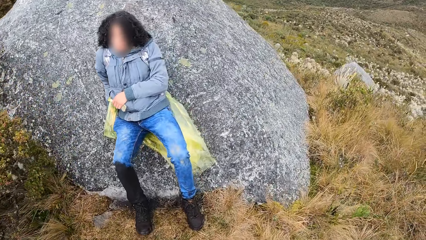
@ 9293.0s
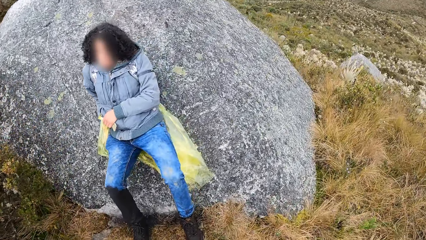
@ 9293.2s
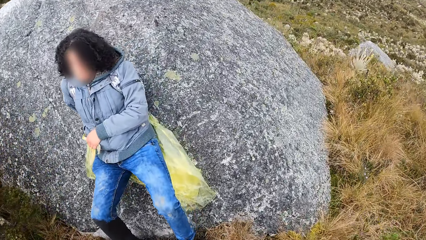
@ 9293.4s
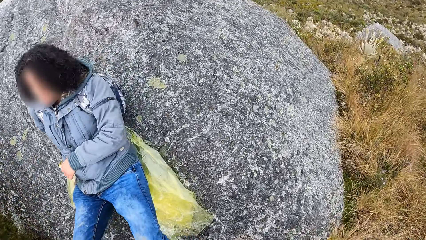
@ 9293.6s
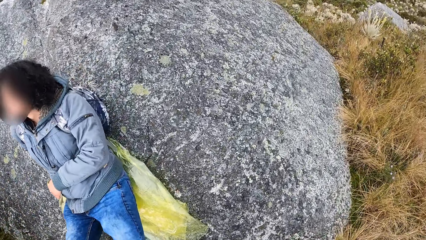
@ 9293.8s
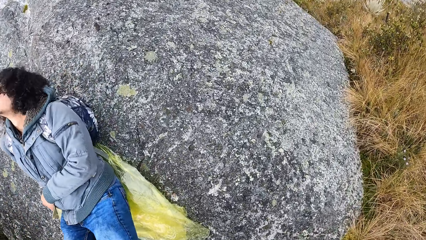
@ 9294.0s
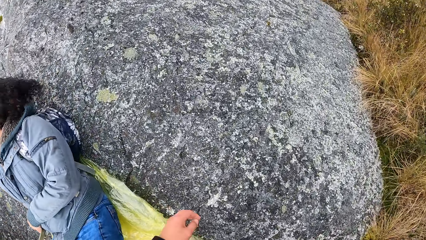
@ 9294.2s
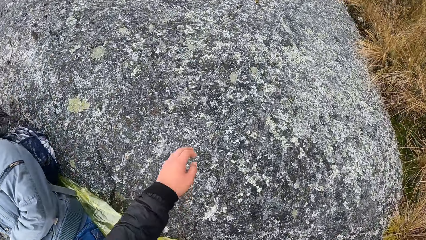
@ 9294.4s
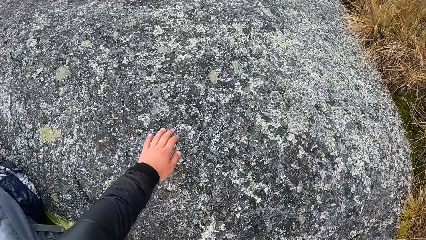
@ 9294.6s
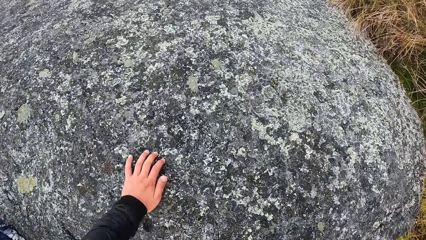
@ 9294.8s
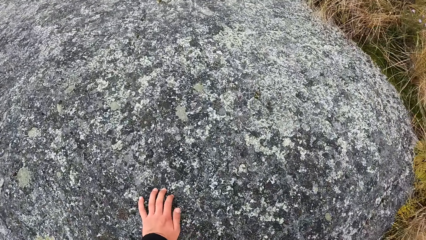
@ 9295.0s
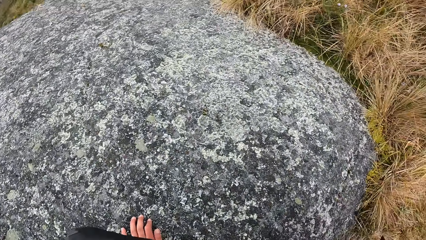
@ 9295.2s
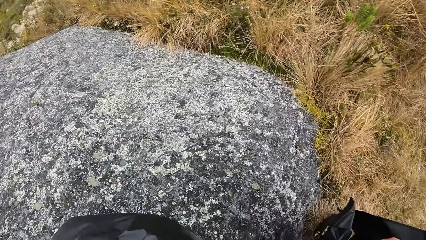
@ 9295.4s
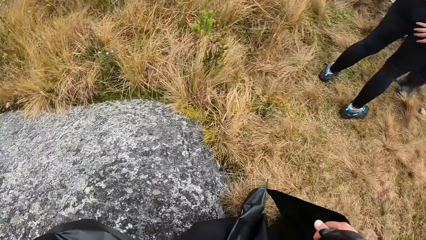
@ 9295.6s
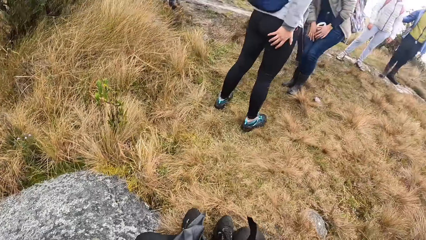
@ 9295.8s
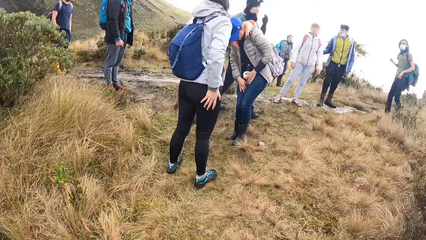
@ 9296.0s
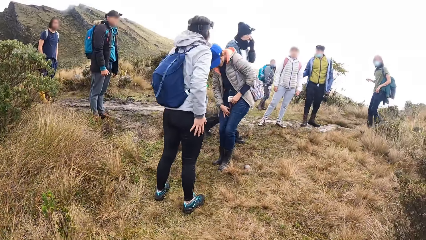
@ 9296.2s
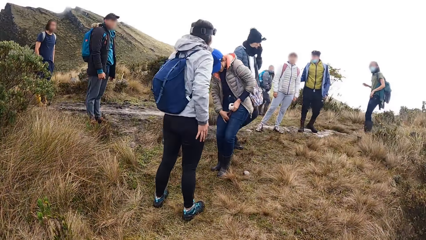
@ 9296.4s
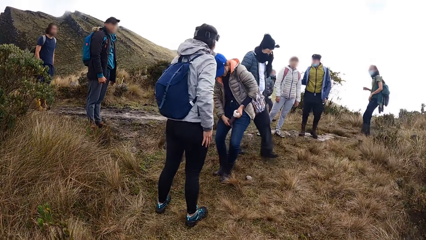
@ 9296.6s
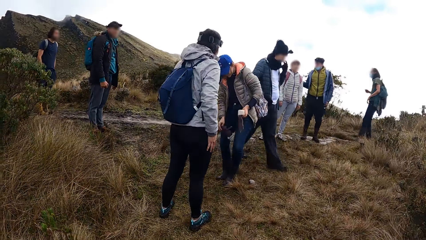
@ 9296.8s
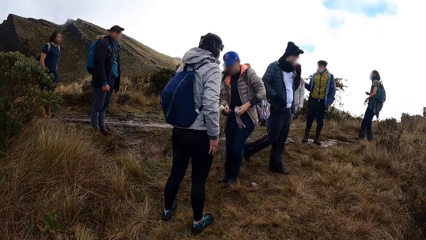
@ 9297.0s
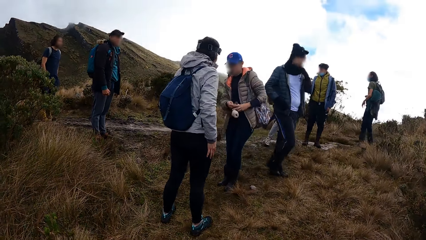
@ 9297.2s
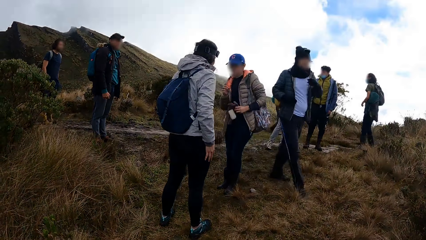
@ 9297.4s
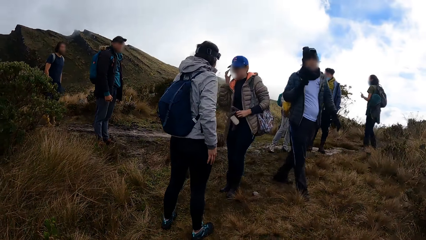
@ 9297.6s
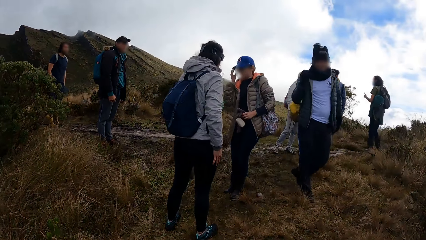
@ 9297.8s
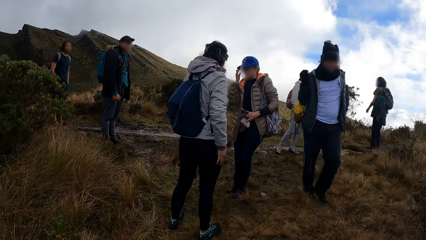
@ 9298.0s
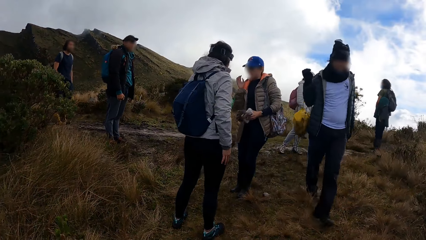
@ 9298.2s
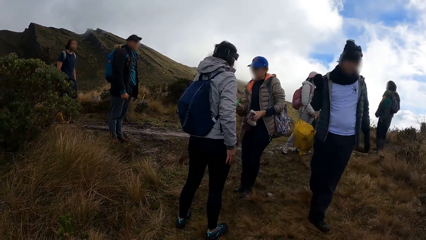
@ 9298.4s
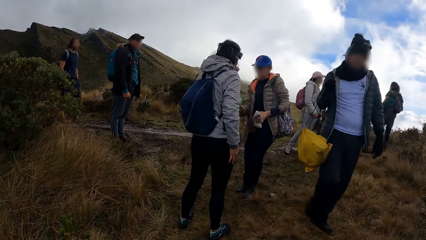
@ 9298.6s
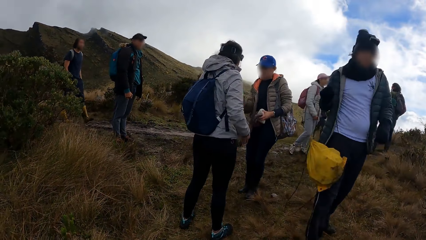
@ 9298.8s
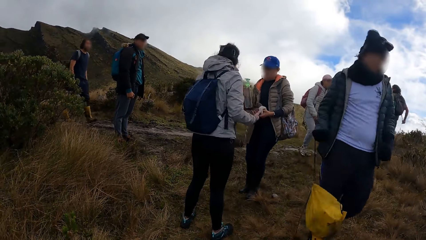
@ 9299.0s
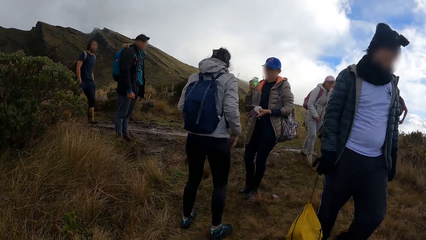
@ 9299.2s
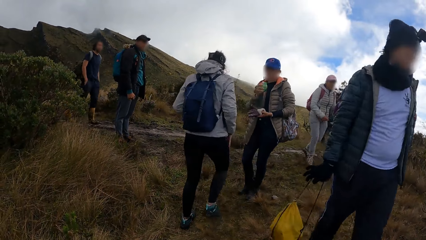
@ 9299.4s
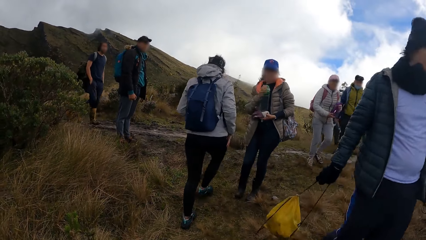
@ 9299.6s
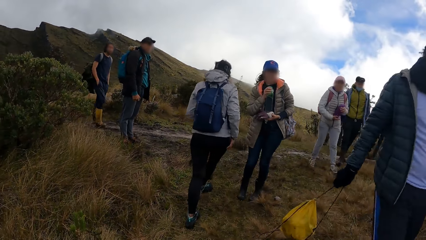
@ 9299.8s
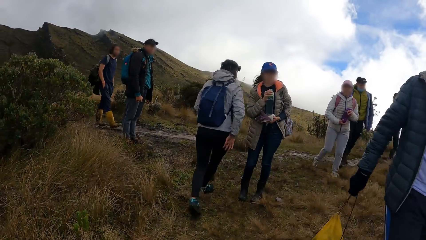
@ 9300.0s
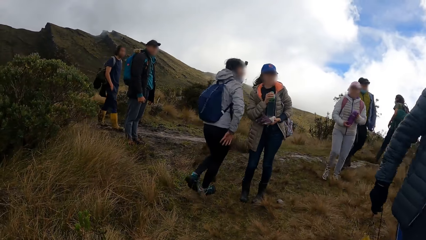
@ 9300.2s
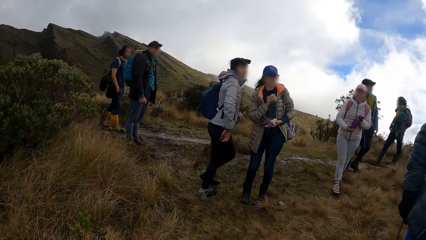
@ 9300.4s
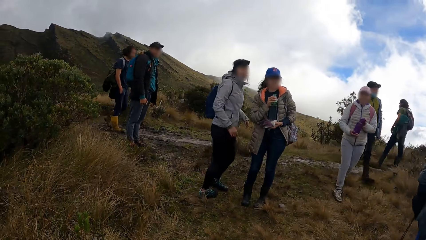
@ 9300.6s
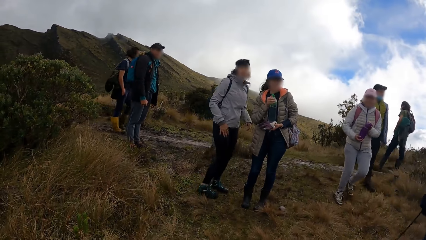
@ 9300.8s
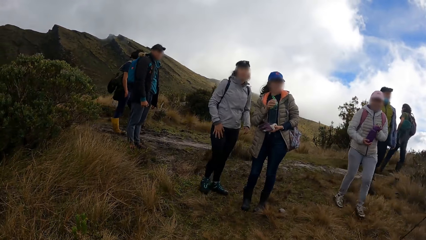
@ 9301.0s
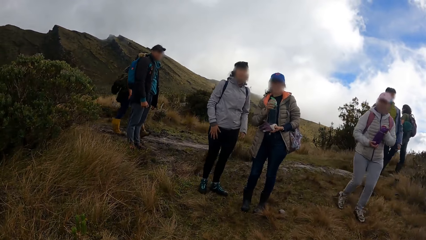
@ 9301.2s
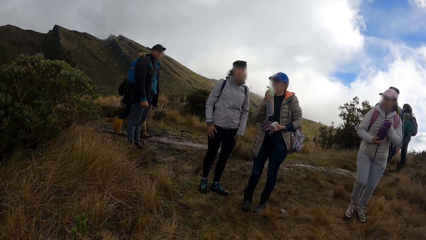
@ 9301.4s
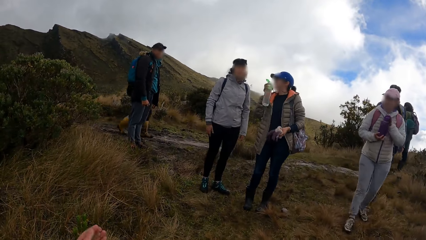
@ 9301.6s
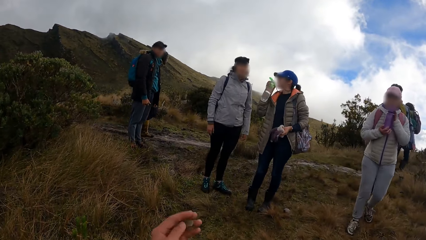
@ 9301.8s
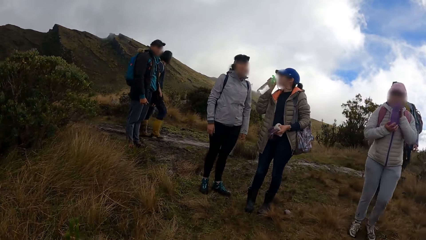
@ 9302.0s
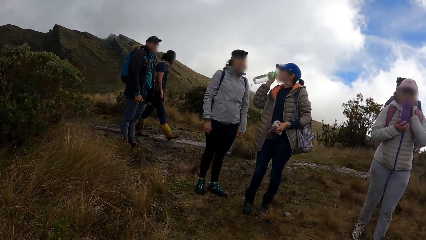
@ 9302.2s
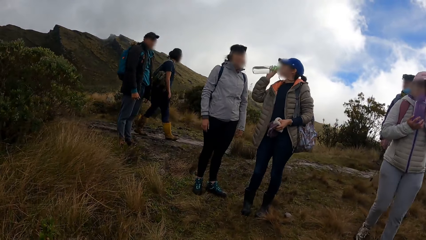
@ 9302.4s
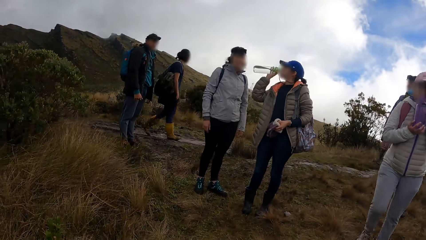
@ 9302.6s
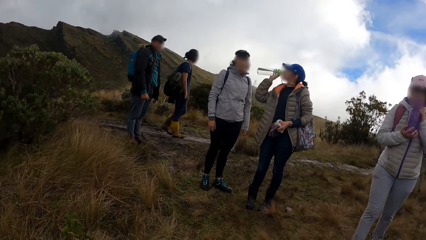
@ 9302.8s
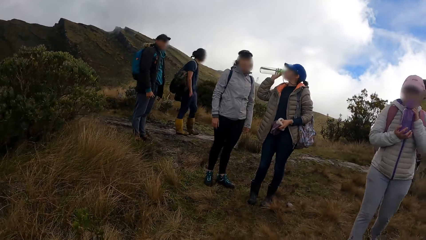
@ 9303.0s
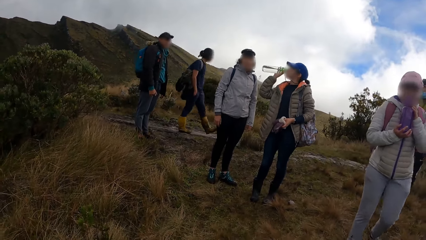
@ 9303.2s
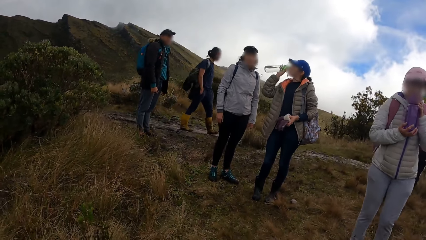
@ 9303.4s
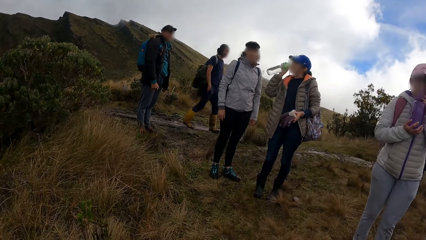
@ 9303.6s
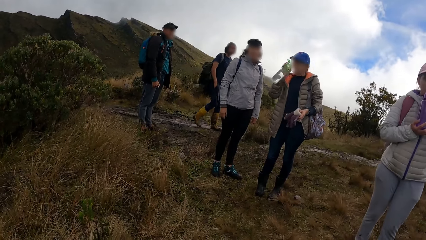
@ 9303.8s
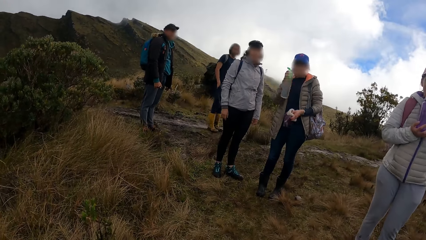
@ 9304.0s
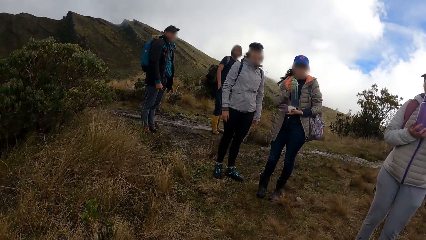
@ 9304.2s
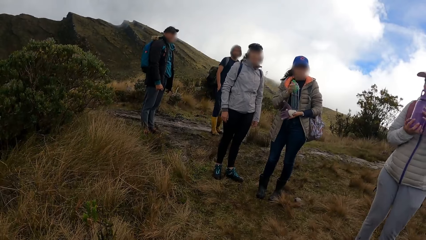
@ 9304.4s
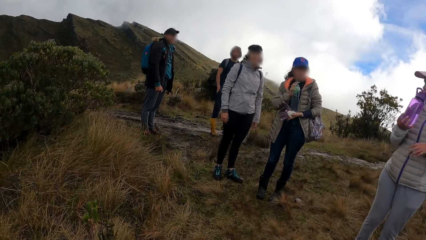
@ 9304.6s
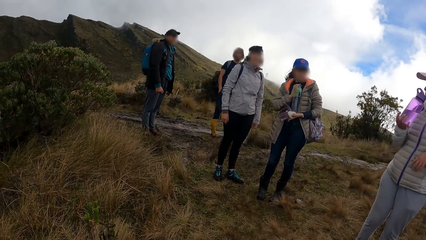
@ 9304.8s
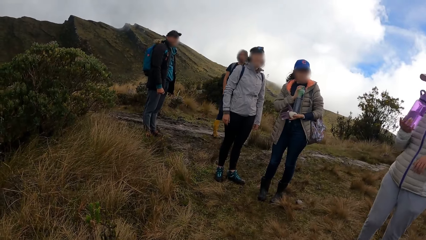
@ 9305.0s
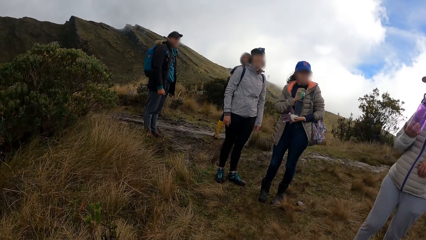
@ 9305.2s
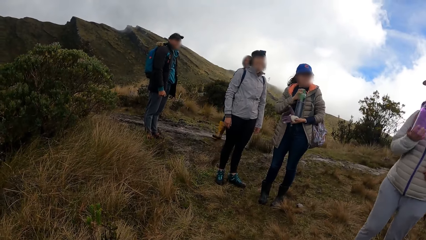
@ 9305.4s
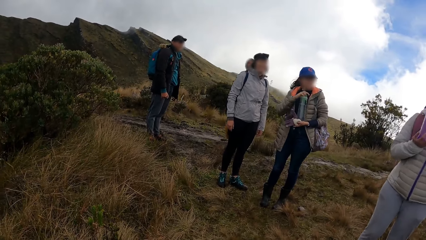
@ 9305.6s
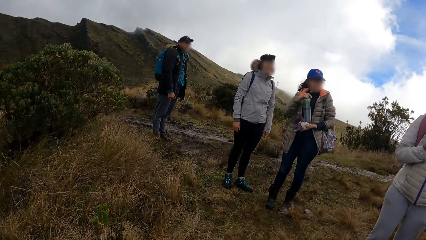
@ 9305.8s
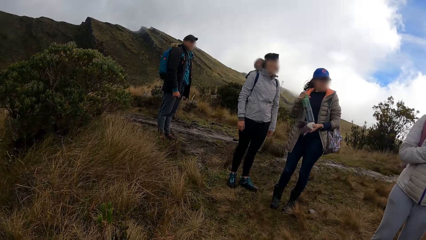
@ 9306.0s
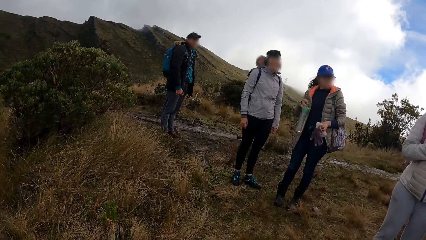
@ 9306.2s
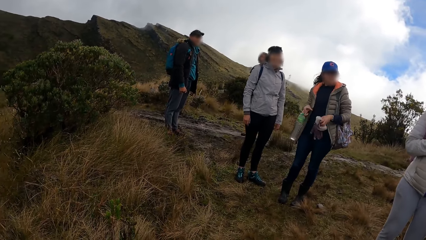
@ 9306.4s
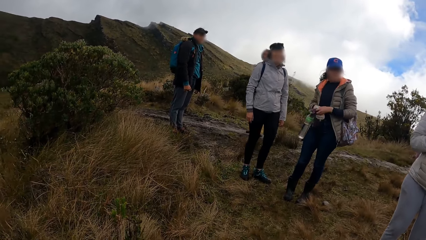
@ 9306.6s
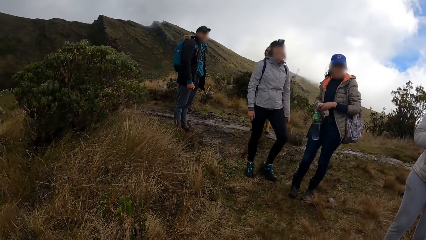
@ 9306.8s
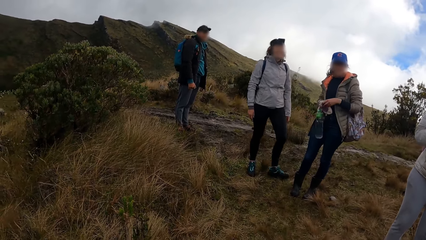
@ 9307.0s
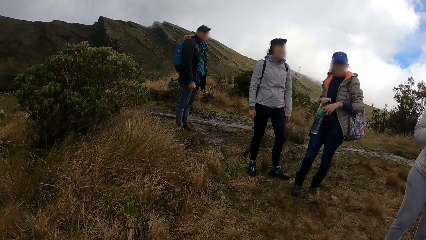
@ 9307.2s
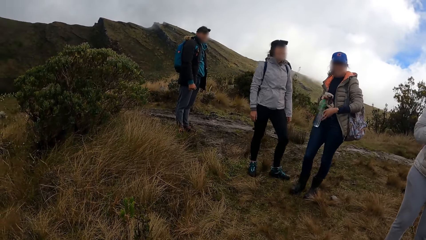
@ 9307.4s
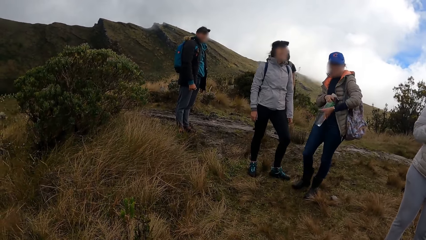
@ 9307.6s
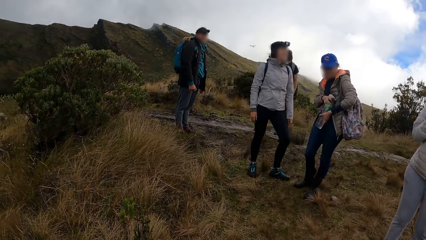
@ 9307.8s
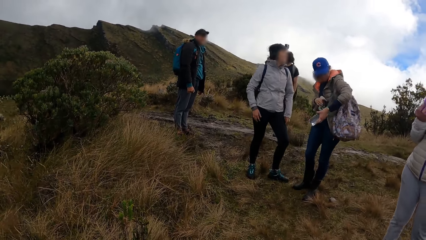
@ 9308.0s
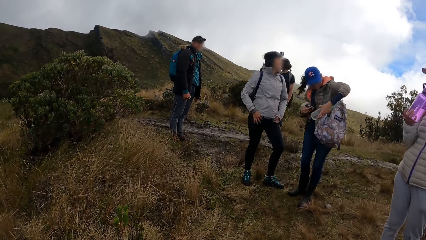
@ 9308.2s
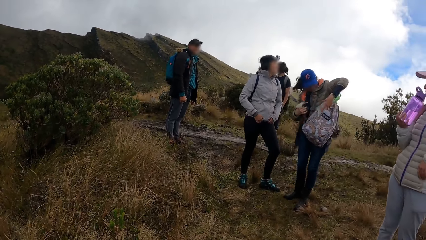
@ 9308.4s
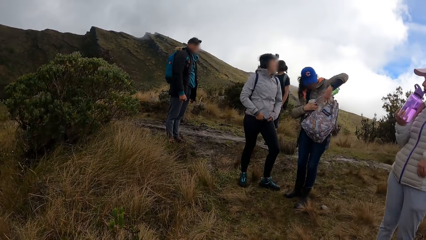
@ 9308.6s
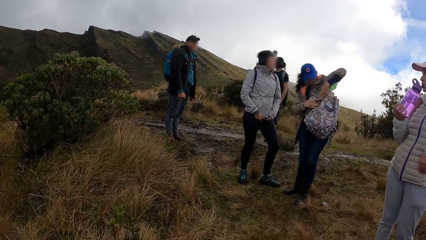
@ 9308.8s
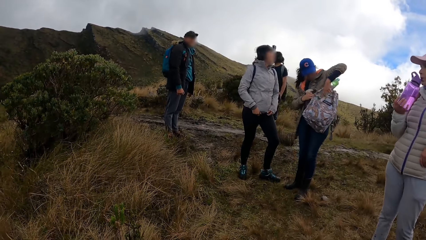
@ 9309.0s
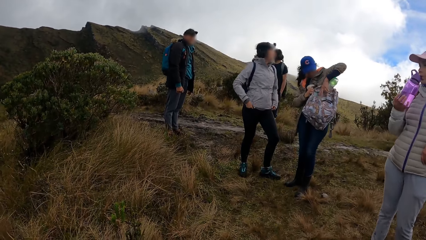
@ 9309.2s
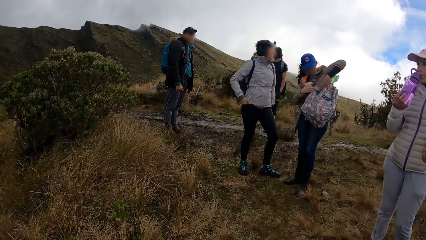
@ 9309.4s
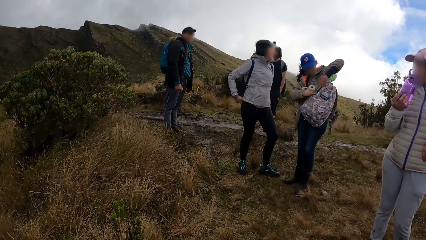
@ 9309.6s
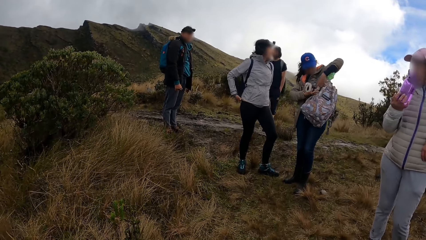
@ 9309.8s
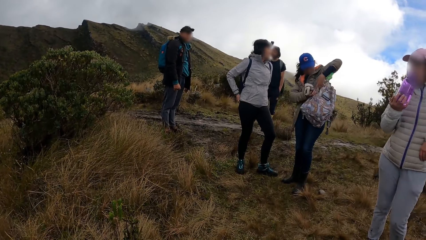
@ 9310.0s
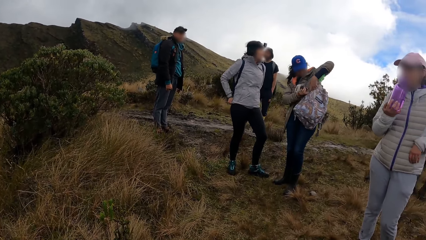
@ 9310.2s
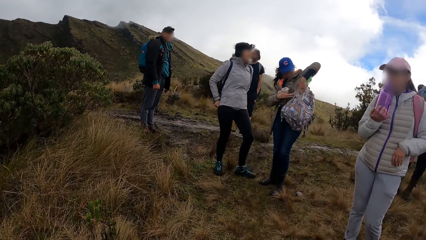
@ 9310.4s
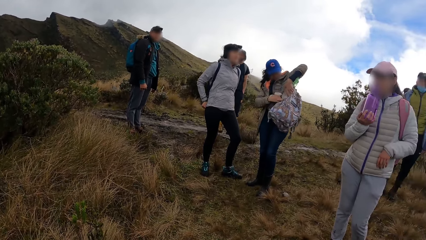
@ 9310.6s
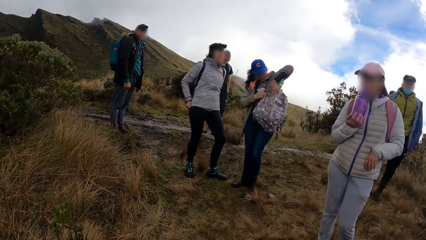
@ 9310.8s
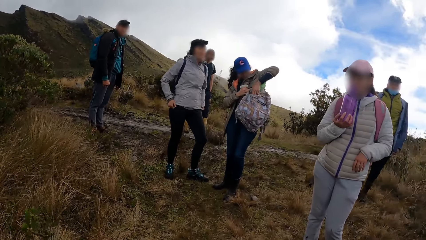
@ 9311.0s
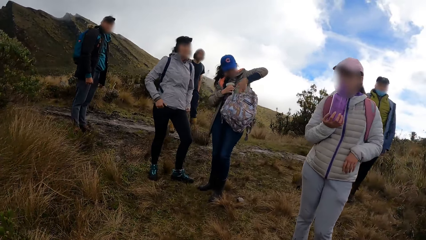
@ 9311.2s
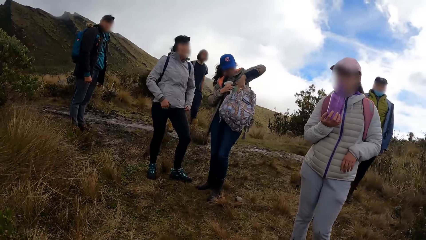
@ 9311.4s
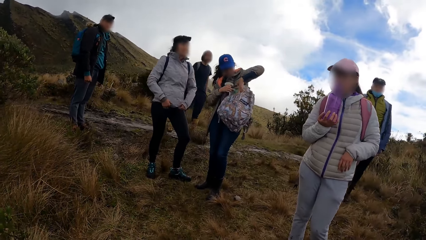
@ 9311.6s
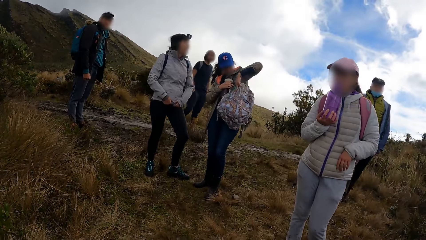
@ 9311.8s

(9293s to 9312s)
The camera wearer rests on a rock. They touch a stone. A woman adjusts a pair of gloves in her lap with her hands. The woman adjusts her pair of glasses with her right hand. A man removes a bag from his shoulders with his right hand. The woman receives a water bottle from another woman with her right hand. The first woman passes the water bottle from her right hand to her left hand, and opens the water bottle in her left hand with her right hand. A third woman drinks water from a water bottle in her hands. The first woman drinks water from the water bottle in her right hand. The first woman closes the water bottle in her left hand with her right hand, passes the pair of gloves from her left hand to her right hand, passes the water bottle from her right hand to her left hand, opens a bag on her shoulders with her right hand, and puts the water bottle in the bag on her shoulders with her left hand.
